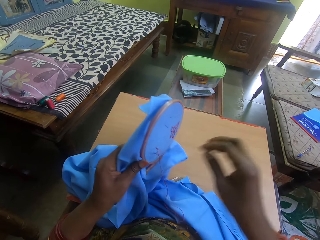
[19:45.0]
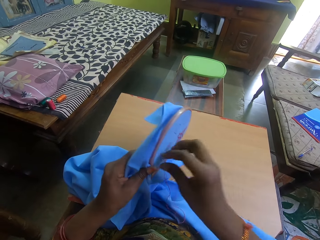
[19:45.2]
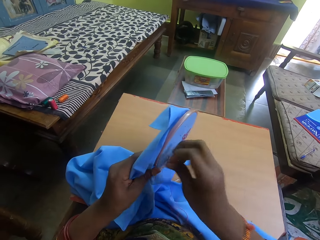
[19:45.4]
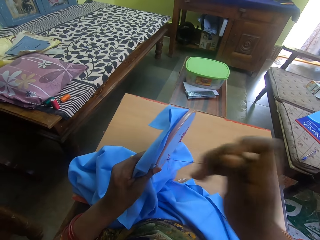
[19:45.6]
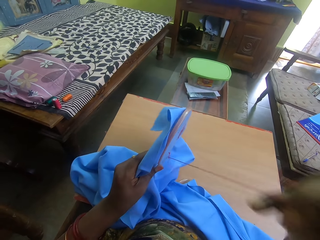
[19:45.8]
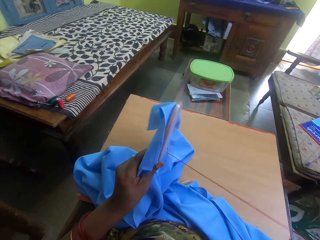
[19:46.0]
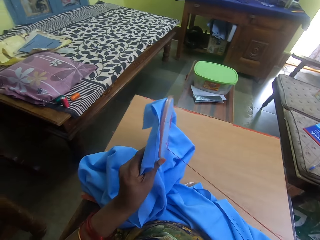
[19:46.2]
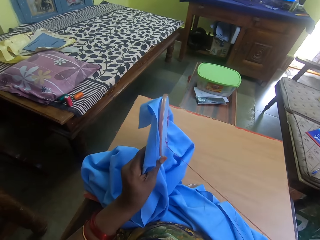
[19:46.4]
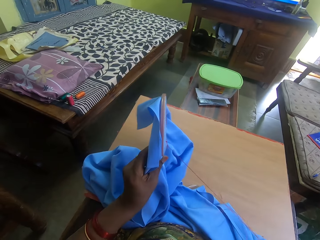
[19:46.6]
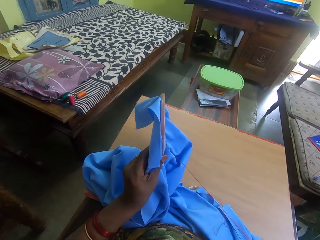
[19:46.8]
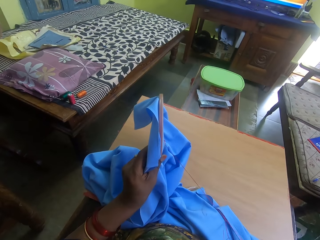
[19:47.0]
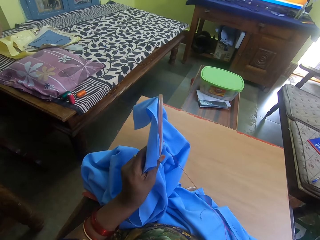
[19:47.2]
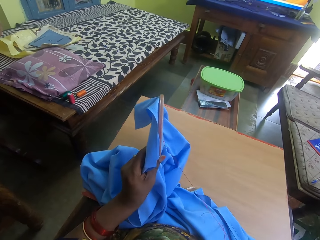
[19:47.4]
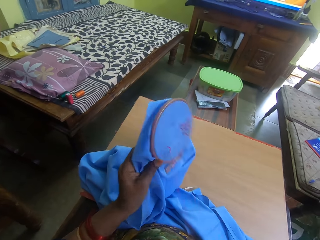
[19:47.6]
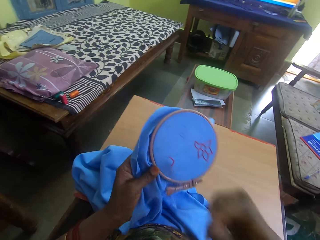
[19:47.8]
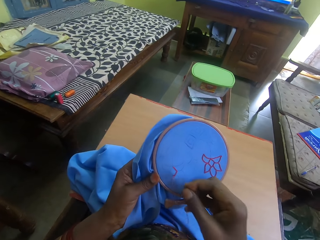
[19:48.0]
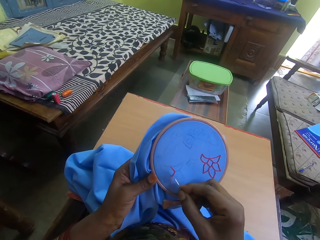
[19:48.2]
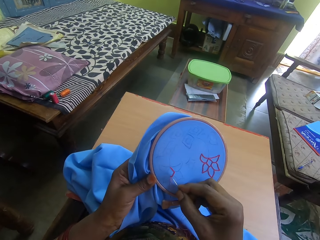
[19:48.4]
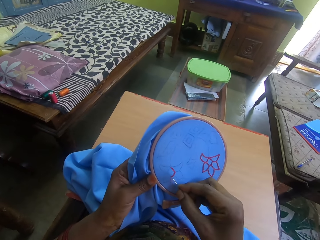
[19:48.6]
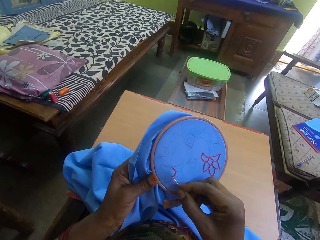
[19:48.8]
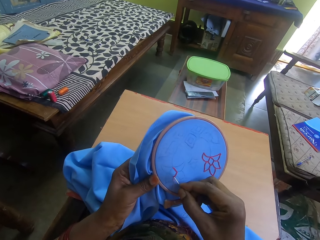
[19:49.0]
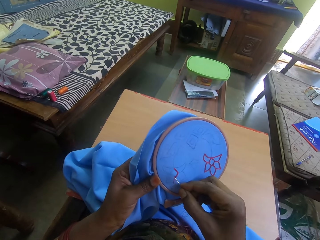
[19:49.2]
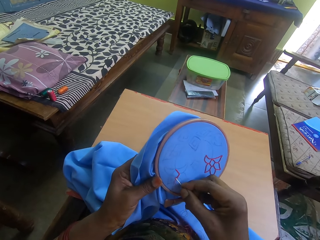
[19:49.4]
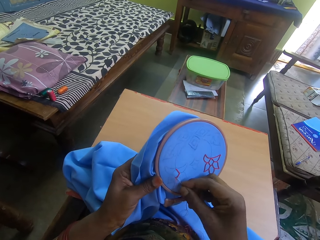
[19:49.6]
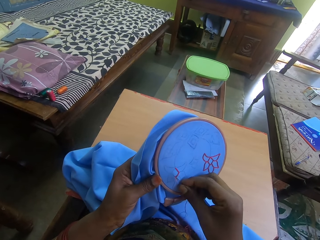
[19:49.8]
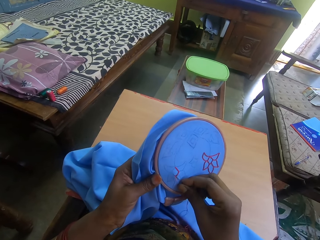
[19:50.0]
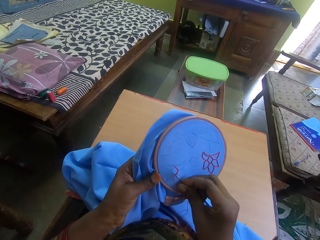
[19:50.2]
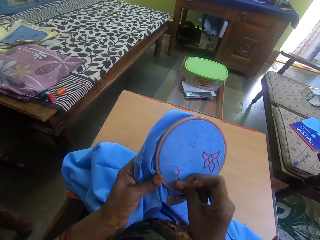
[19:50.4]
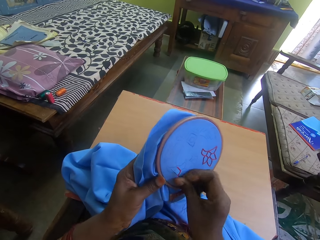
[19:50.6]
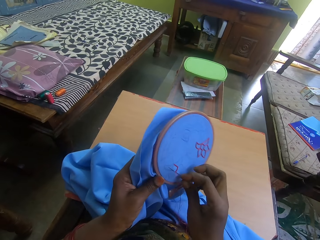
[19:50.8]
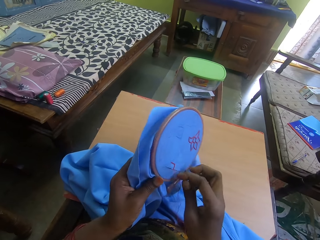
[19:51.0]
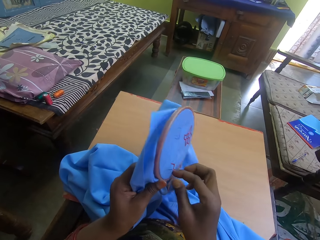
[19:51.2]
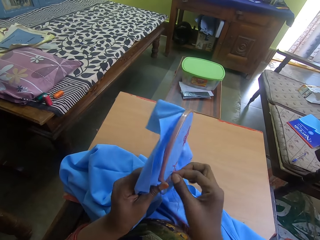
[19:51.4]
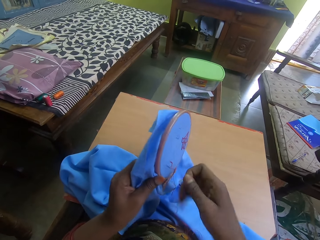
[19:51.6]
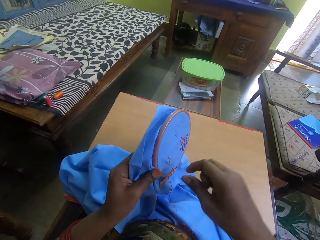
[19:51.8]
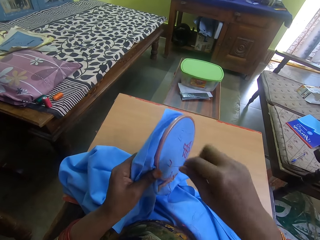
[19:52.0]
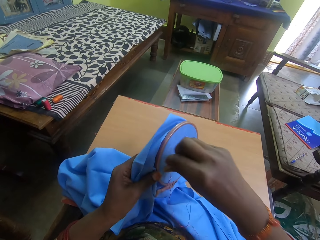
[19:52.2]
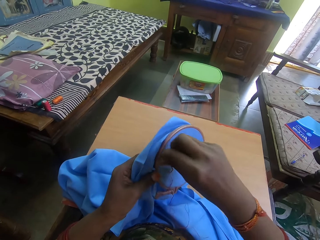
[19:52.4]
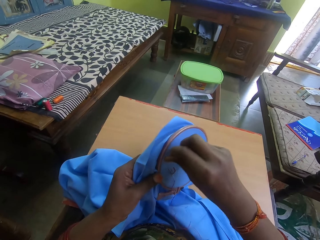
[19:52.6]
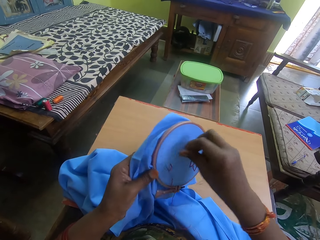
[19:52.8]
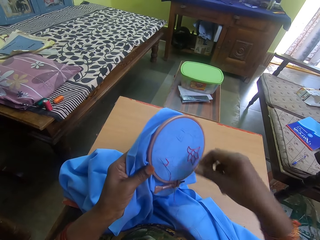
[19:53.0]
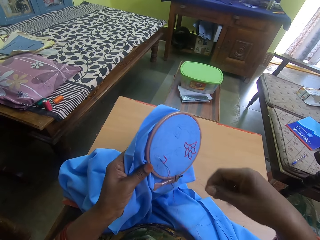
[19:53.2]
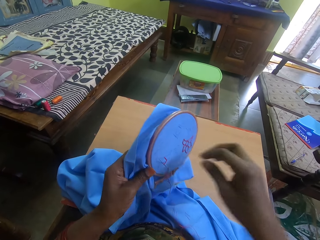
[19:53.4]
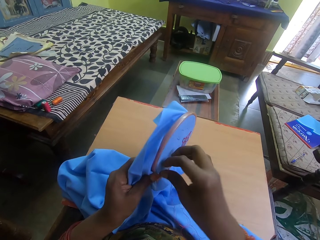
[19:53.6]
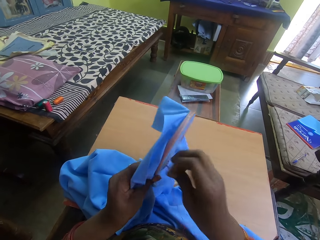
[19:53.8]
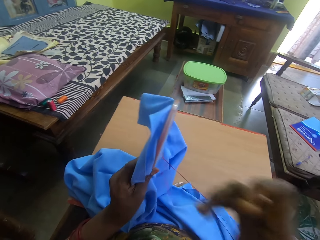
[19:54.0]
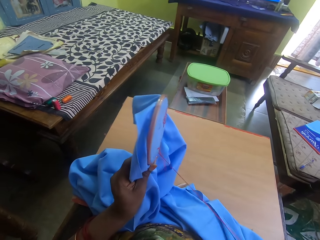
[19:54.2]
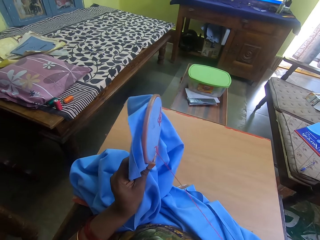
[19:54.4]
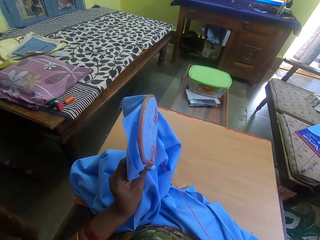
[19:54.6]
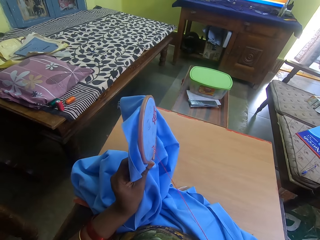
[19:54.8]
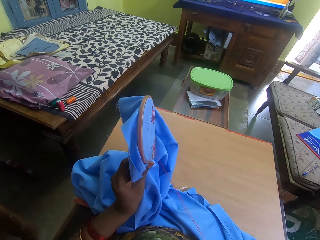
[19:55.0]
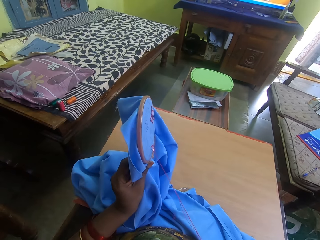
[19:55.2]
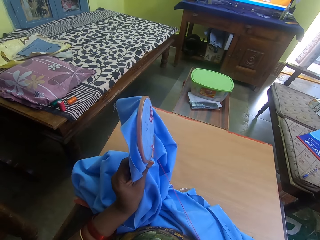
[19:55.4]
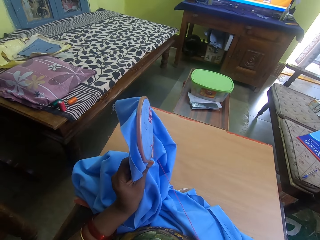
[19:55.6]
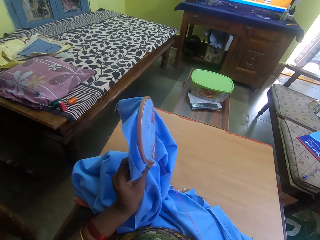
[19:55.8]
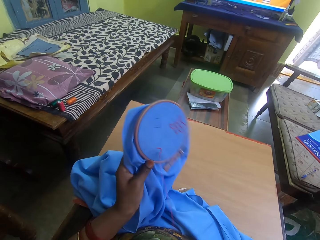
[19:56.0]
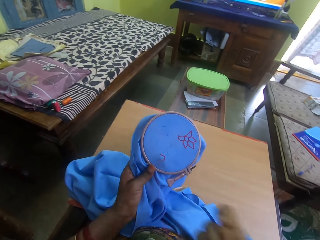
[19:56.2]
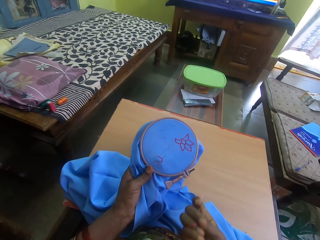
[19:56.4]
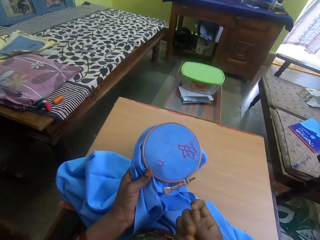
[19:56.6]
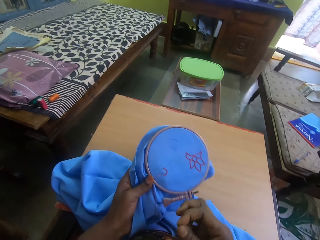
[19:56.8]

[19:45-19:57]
The camera wearer pulls the thread on the fabric. They sew embroidery on the fabric with a needle. They move the thread behind the needle. They pull the thread on the fabric.

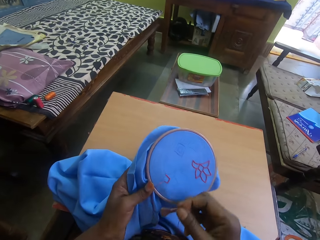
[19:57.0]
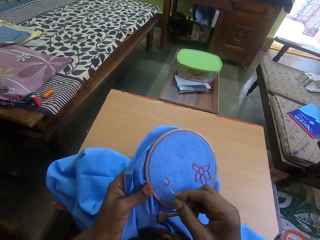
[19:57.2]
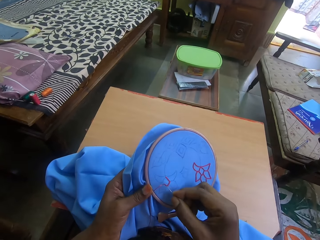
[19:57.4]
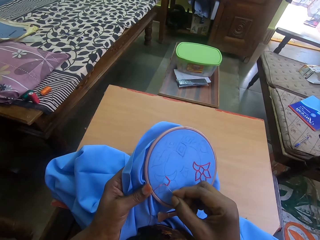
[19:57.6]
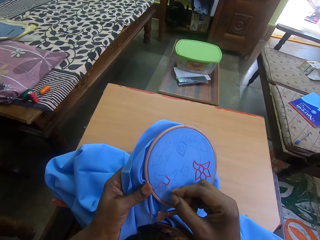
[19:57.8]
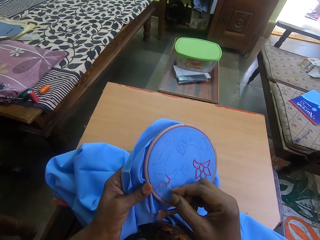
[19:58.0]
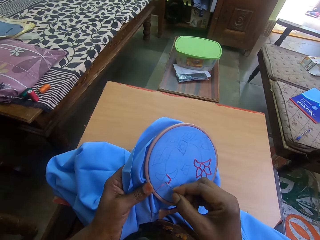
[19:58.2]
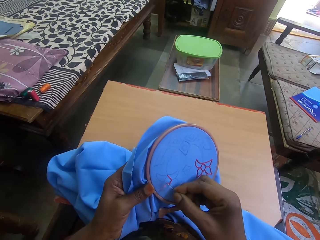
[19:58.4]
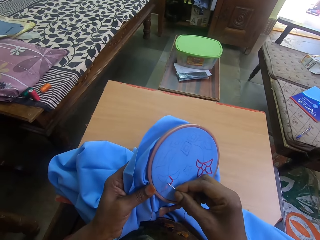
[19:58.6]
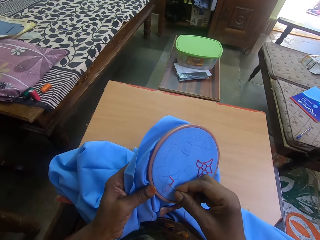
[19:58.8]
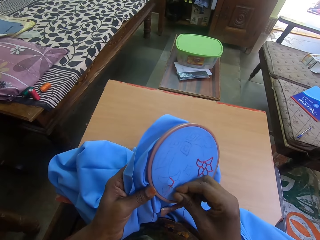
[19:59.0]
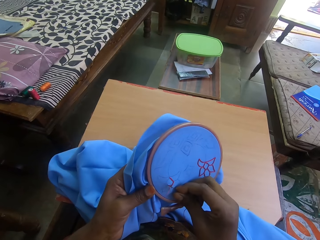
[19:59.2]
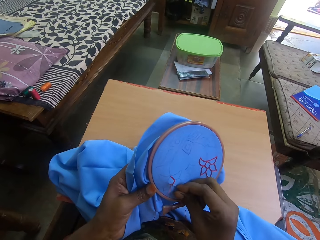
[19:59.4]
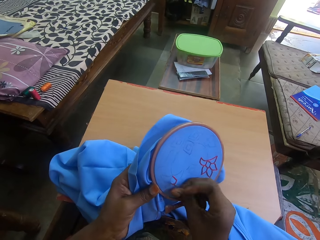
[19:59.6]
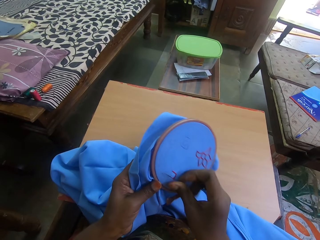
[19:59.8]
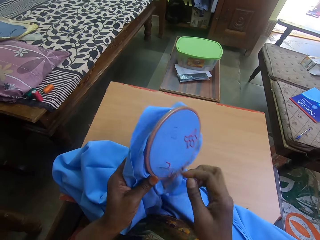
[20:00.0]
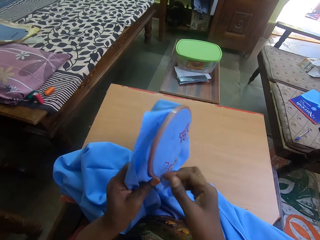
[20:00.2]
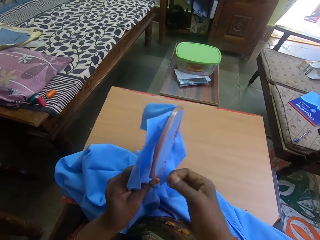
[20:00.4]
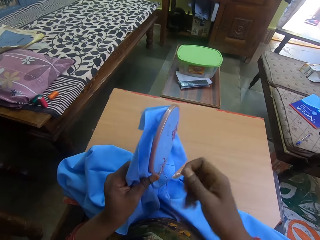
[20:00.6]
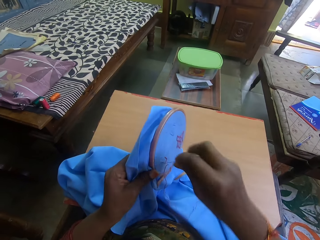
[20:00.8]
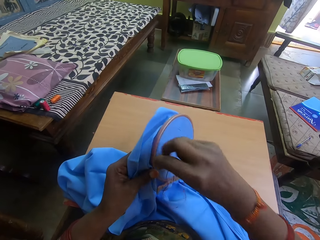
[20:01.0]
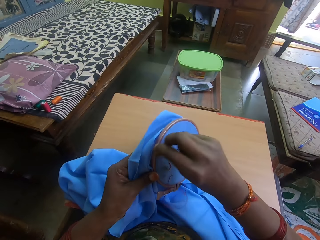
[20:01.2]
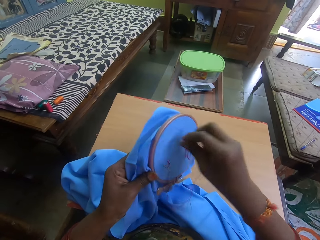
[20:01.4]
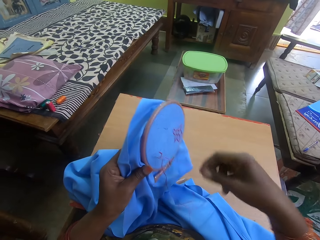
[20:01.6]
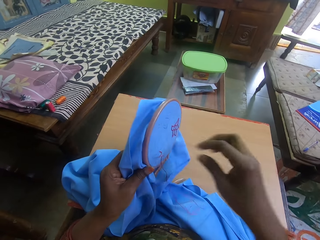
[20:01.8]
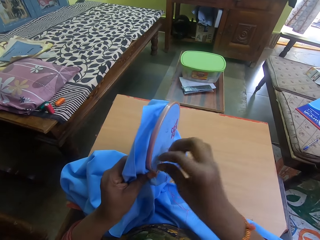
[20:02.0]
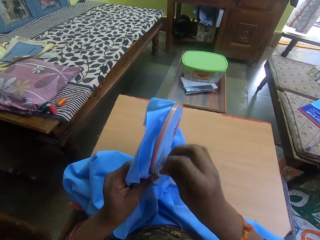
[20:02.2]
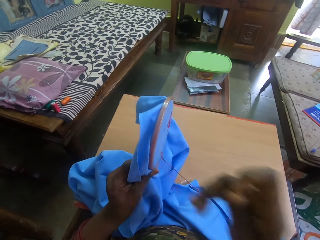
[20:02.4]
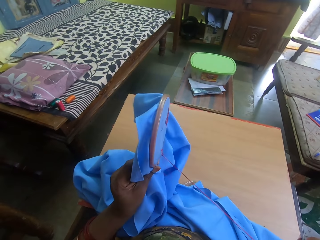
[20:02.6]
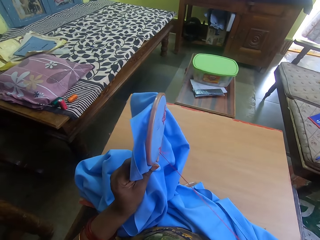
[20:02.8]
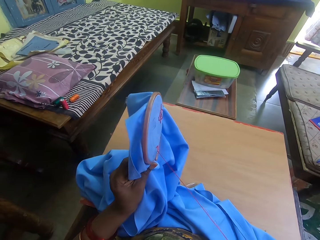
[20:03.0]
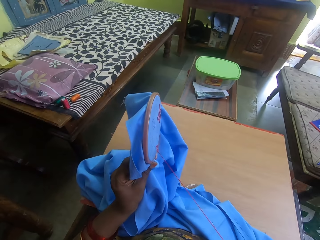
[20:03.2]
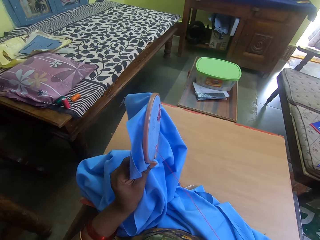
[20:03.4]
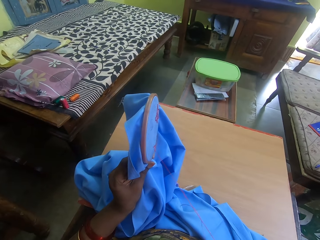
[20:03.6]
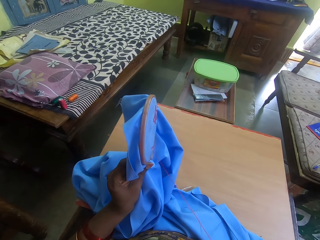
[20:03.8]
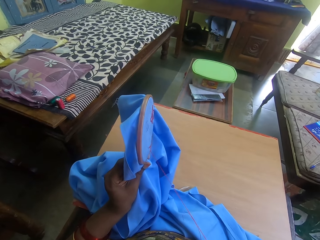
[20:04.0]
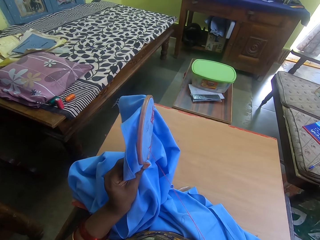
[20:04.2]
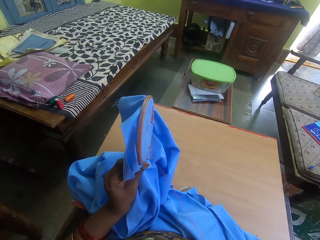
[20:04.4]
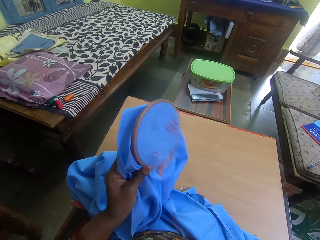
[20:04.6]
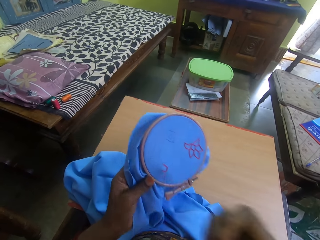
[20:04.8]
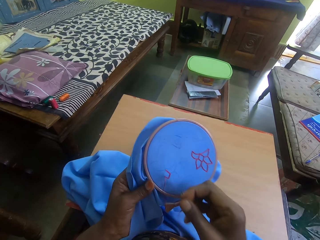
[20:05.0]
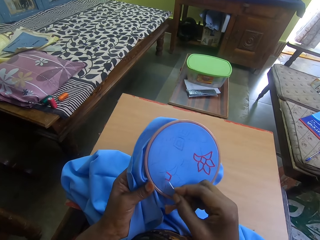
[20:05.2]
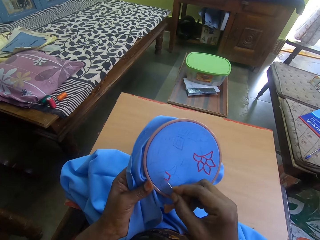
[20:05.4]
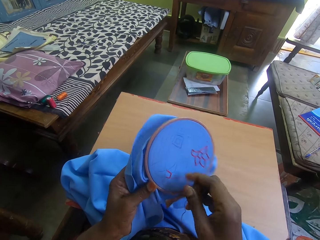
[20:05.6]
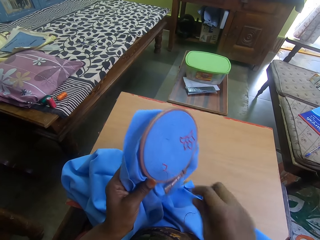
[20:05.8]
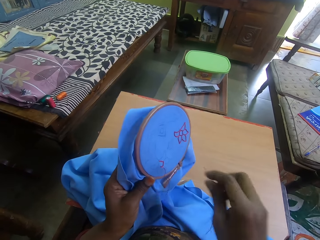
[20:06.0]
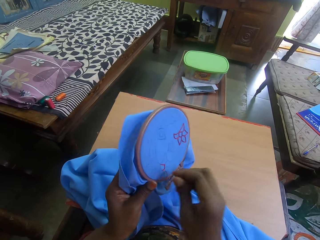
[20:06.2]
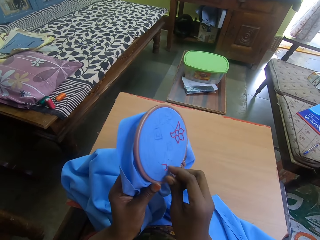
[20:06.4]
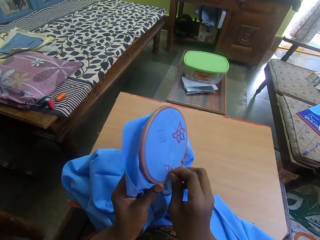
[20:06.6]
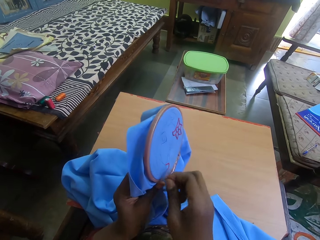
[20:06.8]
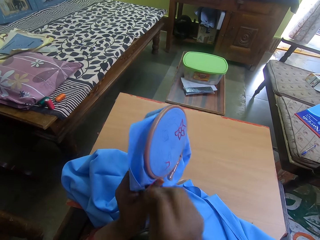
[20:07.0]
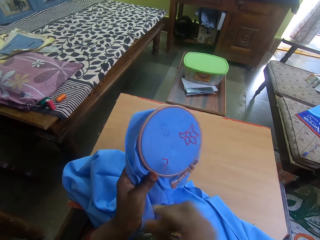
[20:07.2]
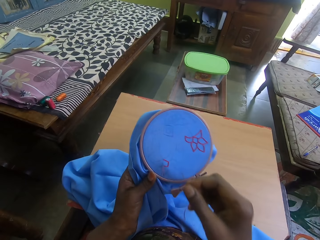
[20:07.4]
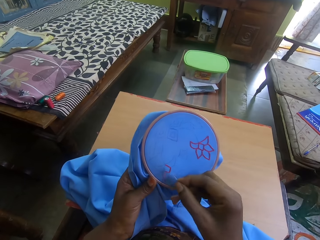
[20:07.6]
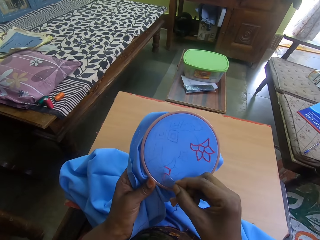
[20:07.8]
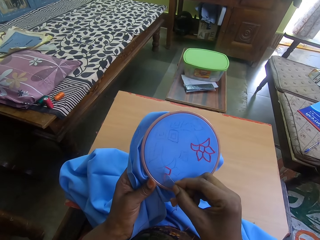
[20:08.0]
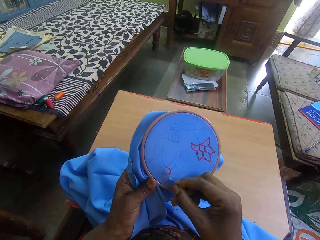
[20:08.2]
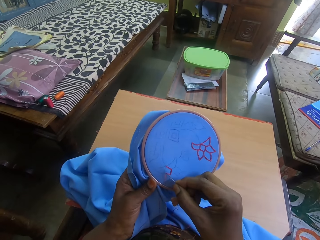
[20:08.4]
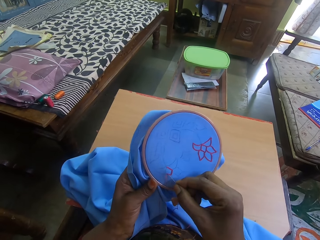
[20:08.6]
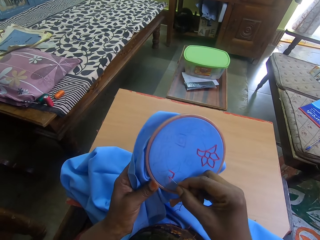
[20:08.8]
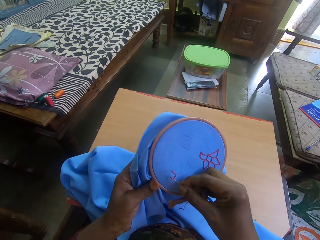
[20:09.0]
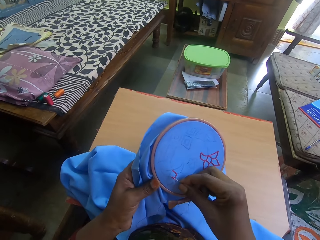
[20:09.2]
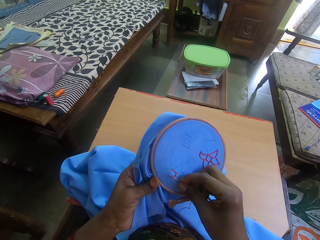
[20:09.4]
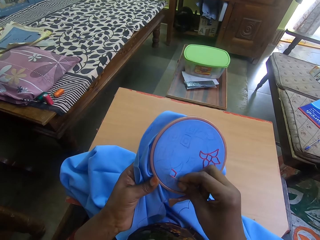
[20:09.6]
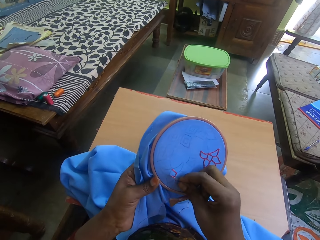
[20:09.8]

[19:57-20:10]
The camera wearer sews embroidery on the fabric with a needle. They move the thread behind the needle. They pull the thread on the fabric. They sew embroidery on the fabric with the needle.
